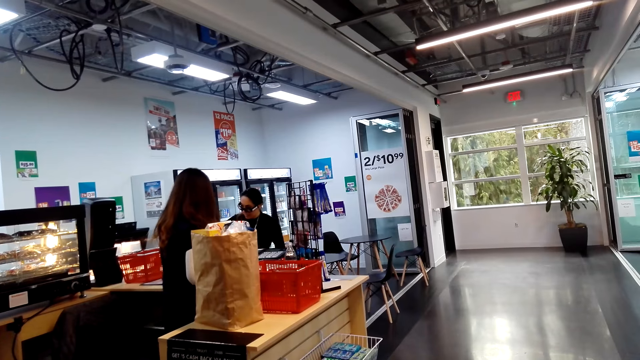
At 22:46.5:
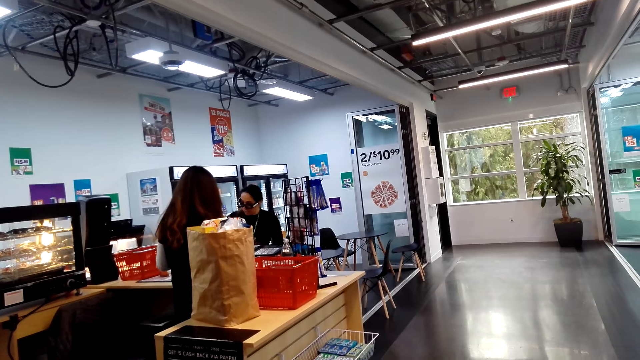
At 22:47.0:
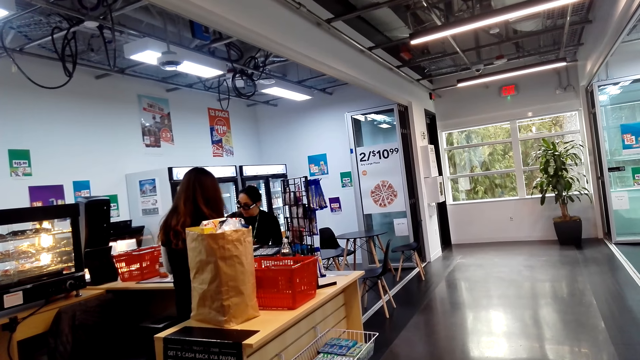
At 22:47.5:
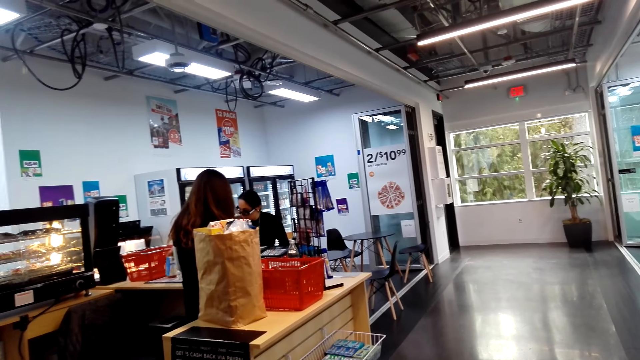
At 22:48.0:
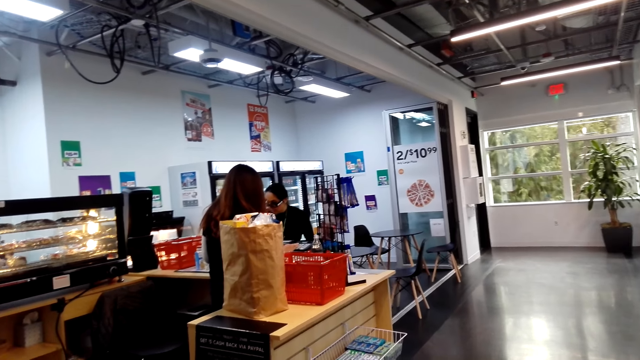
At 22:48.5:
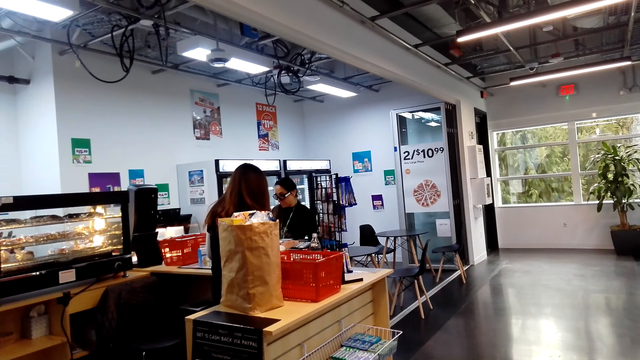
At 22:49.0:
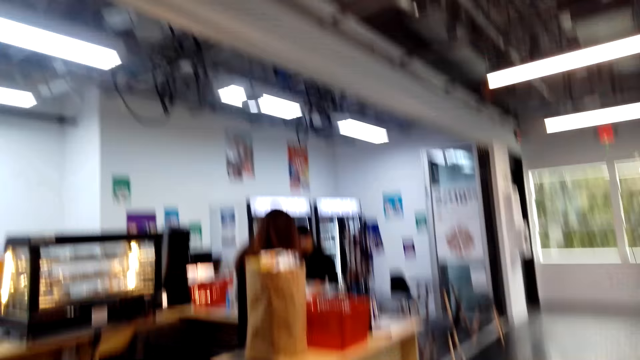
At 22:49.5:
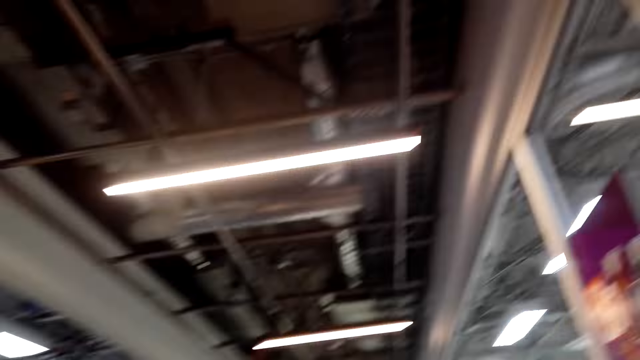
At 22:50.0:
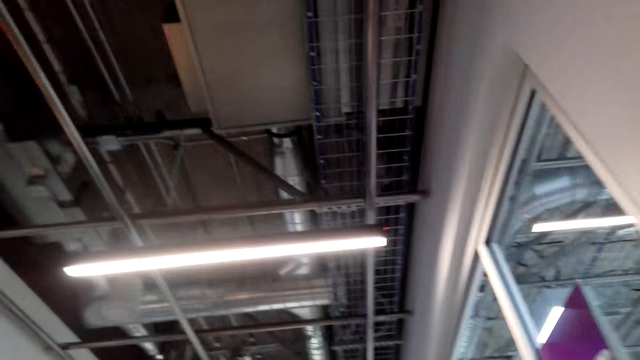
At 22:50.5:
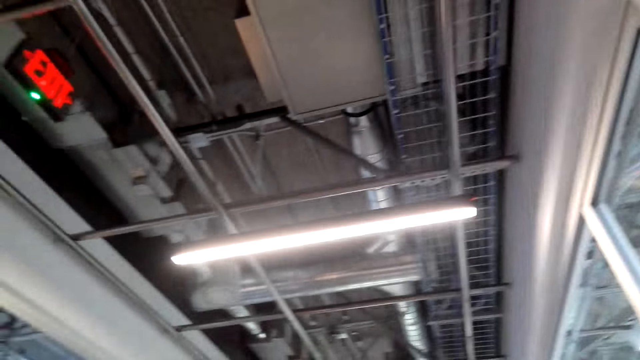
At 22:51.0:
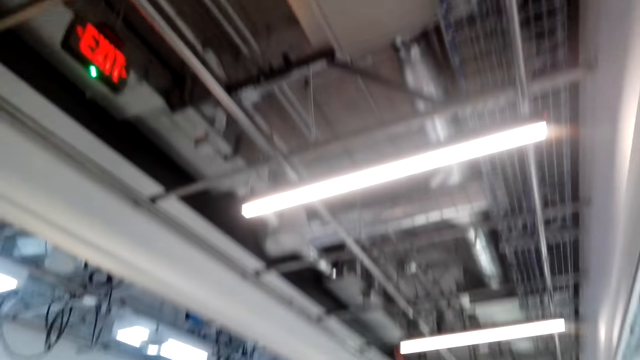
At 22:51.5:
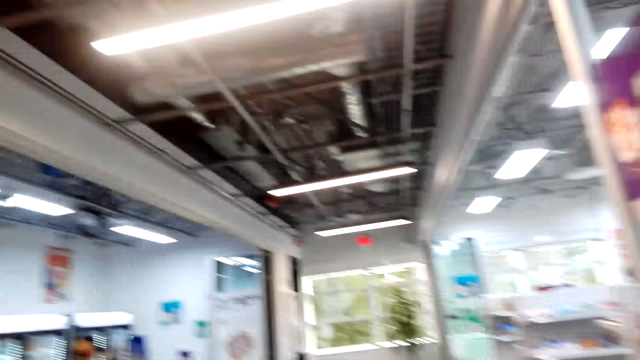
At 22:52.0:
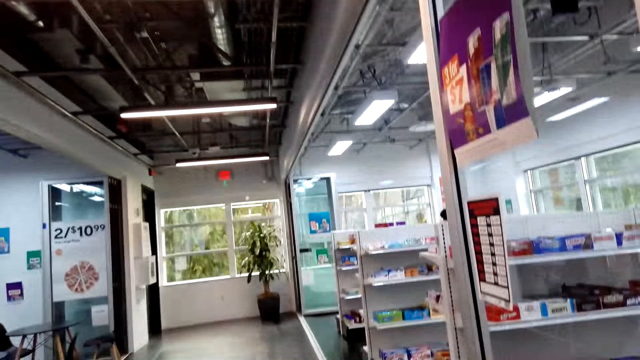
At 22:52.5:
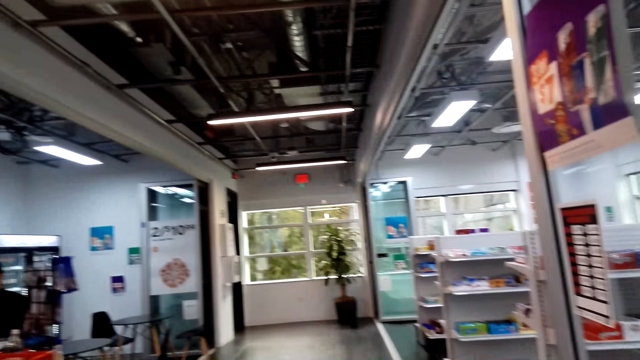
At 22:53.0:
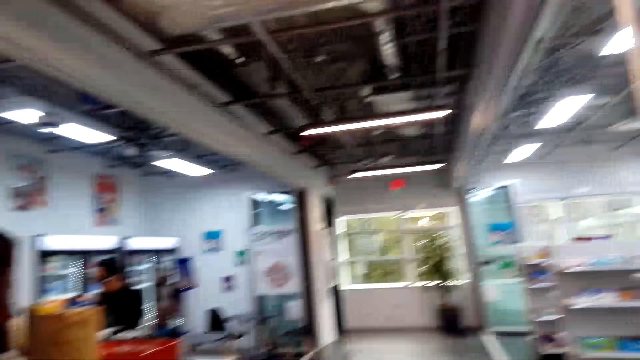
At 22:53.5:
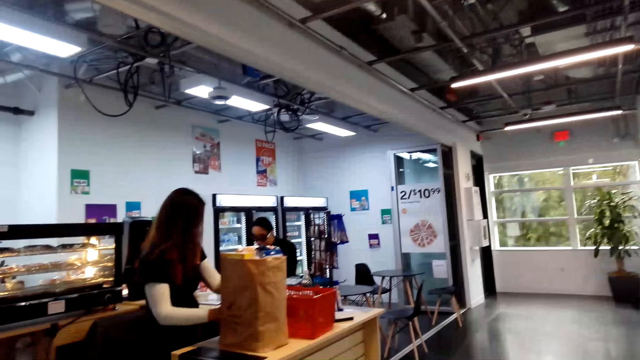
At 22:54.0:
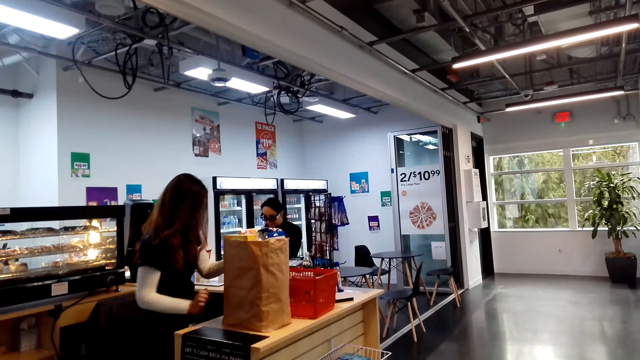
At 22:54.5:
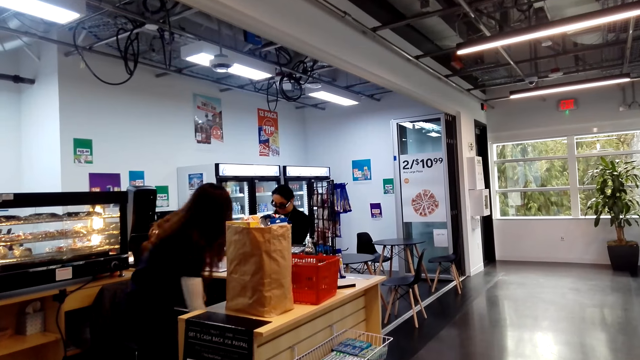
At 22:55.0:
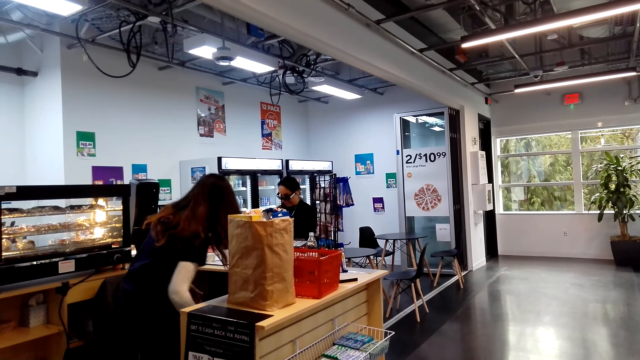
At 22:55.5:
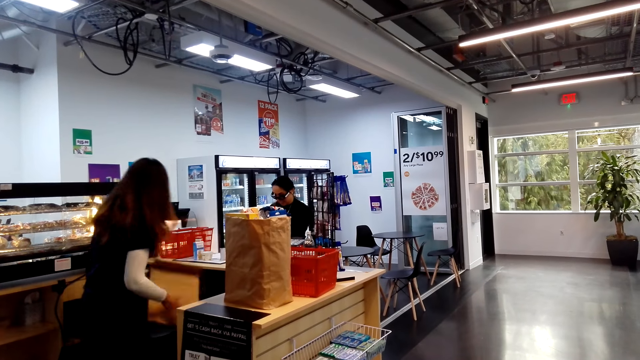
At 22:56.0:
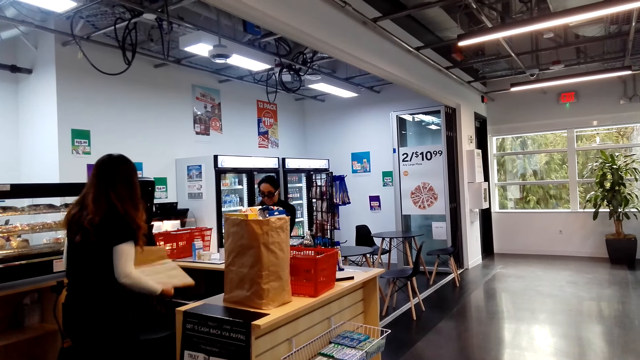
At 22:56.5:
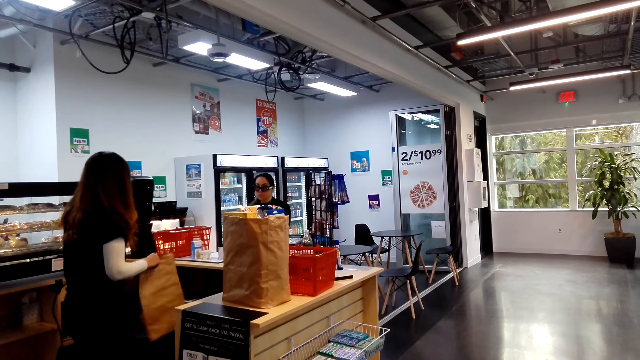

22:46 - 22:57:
A lady moves aside. Another lady moves towards the counter. The camera wearer looks around. The other lady moves a bag and picks up the bag.

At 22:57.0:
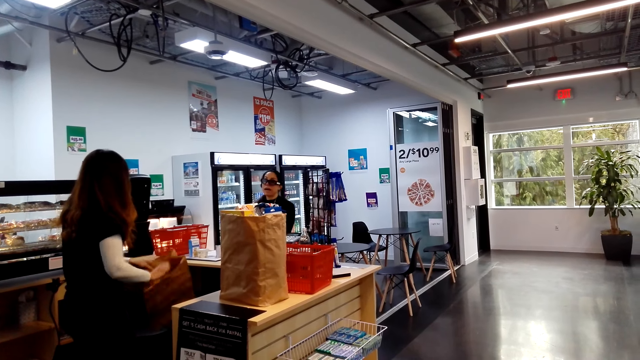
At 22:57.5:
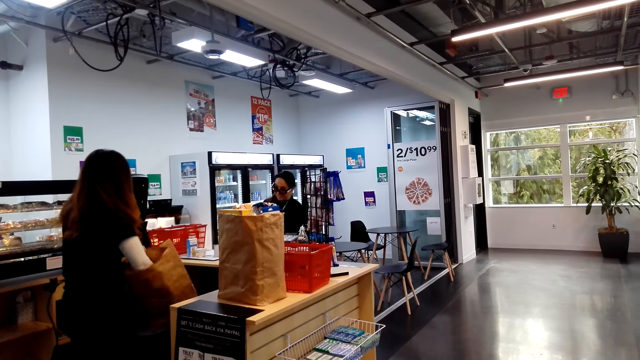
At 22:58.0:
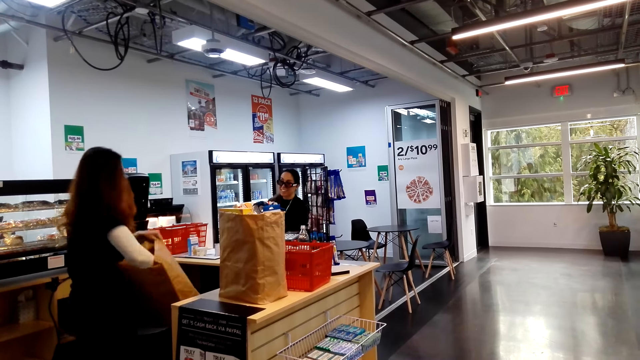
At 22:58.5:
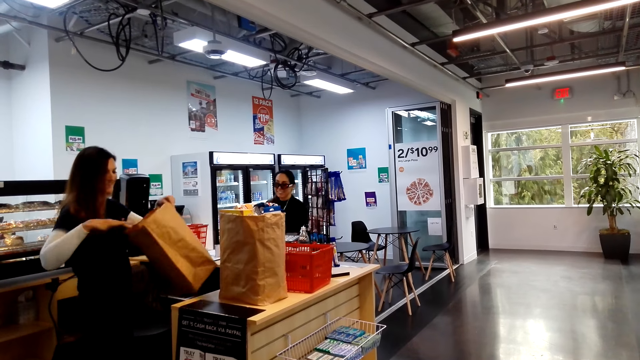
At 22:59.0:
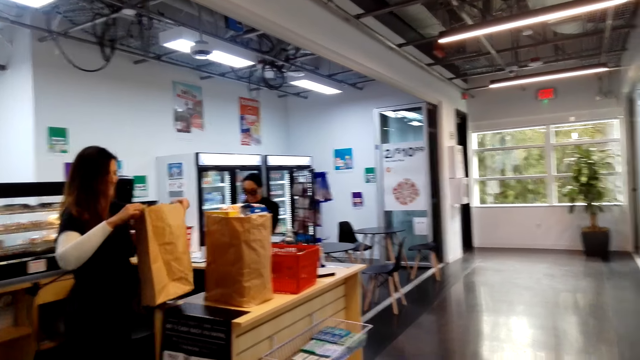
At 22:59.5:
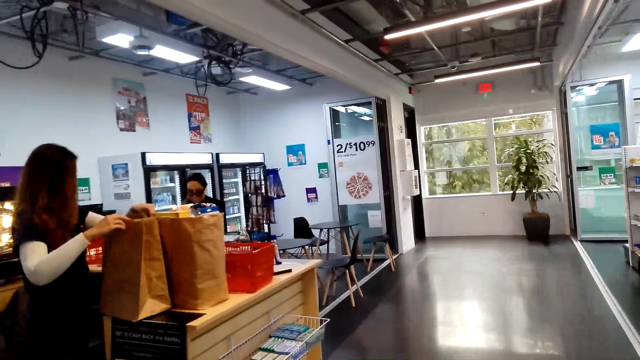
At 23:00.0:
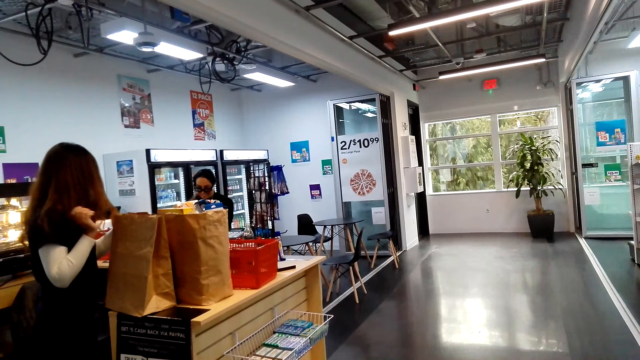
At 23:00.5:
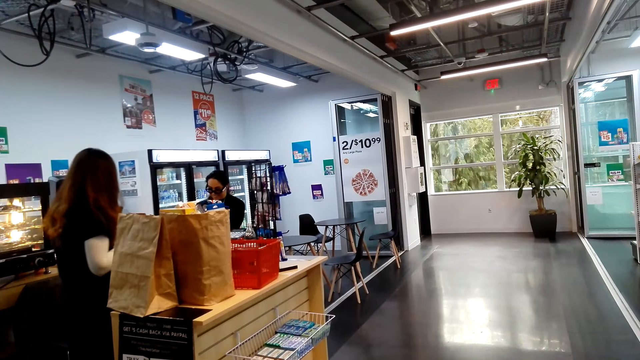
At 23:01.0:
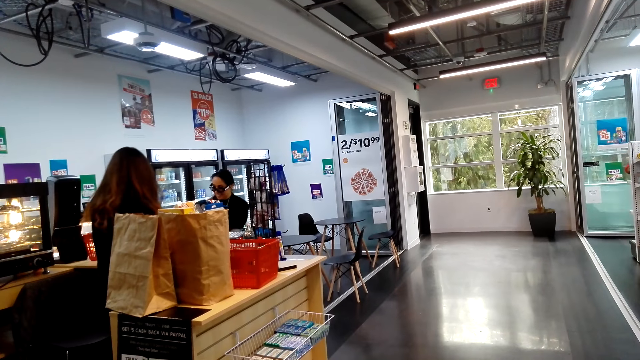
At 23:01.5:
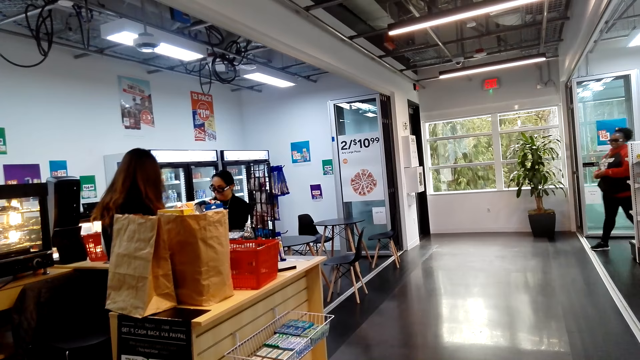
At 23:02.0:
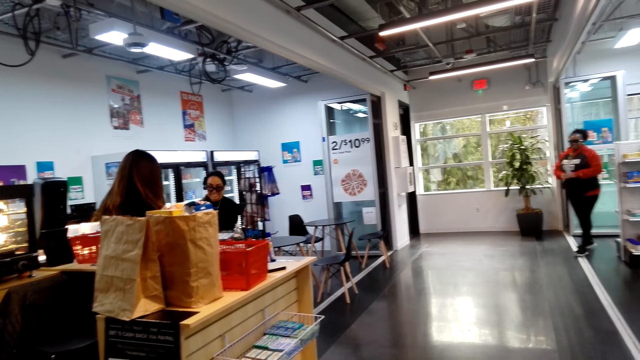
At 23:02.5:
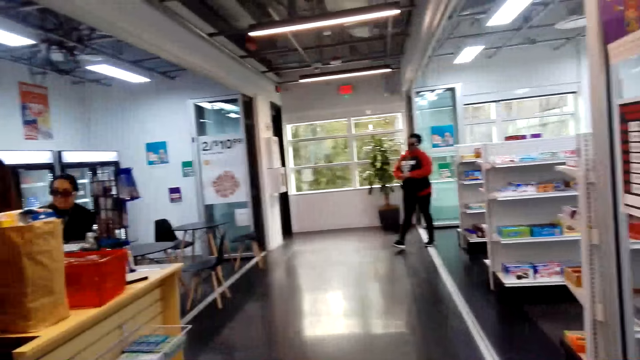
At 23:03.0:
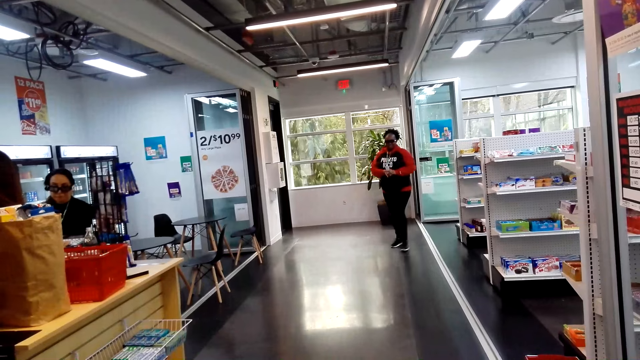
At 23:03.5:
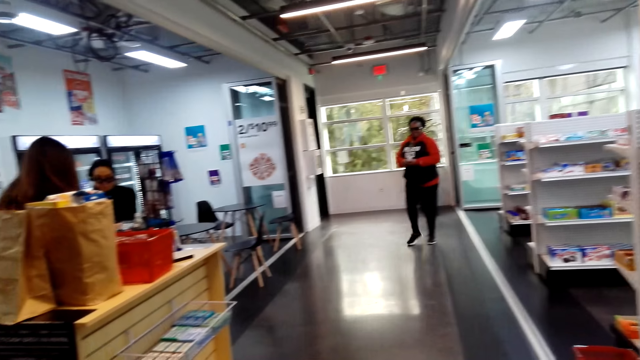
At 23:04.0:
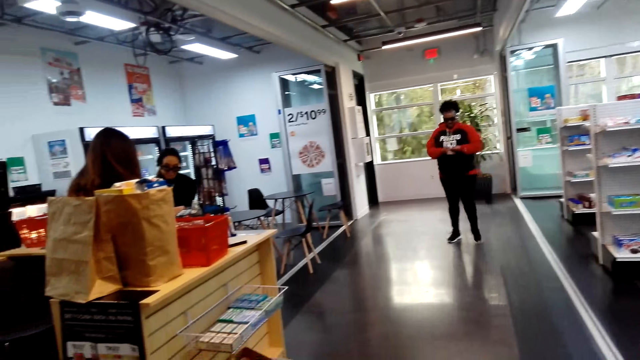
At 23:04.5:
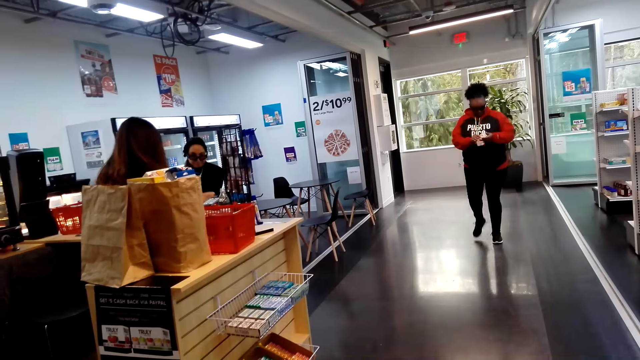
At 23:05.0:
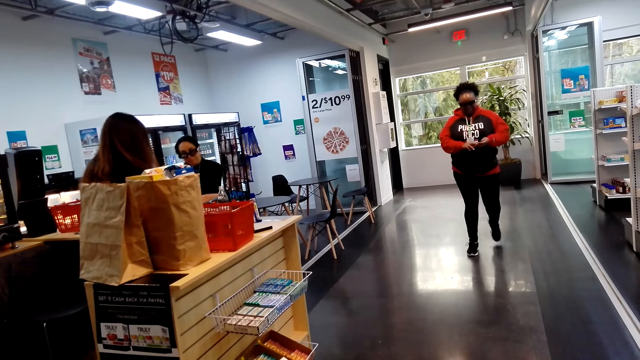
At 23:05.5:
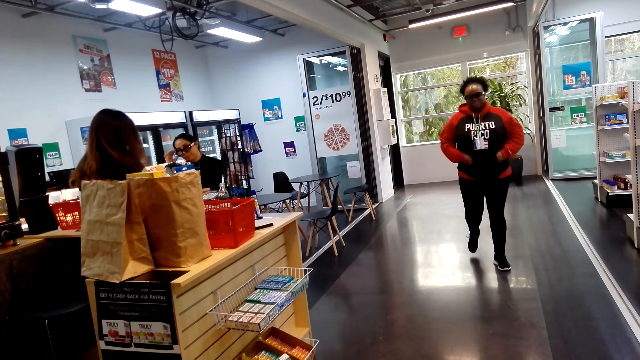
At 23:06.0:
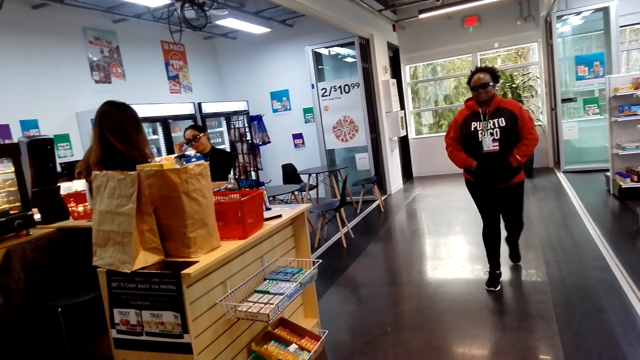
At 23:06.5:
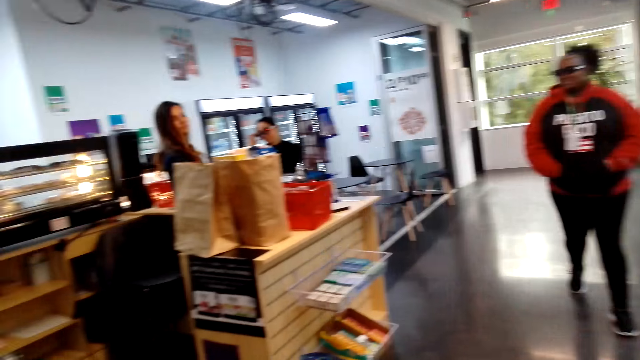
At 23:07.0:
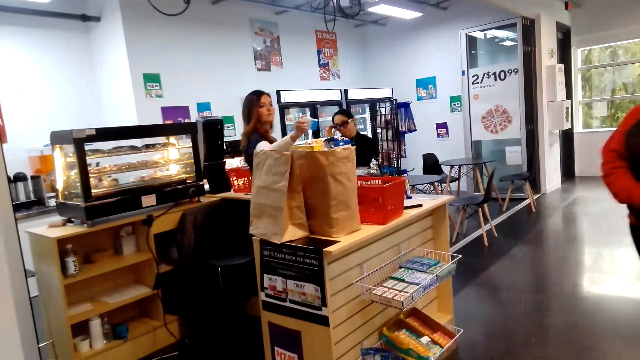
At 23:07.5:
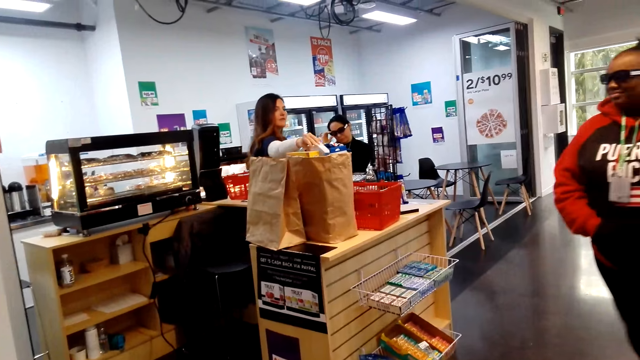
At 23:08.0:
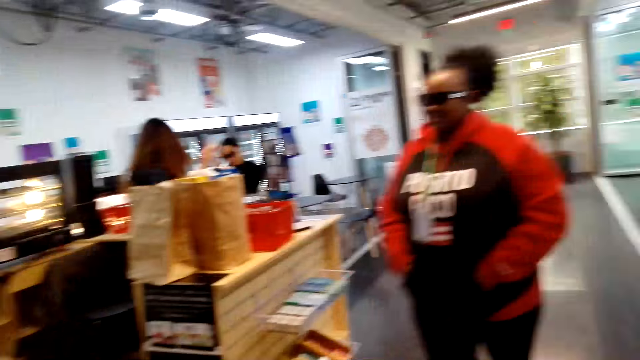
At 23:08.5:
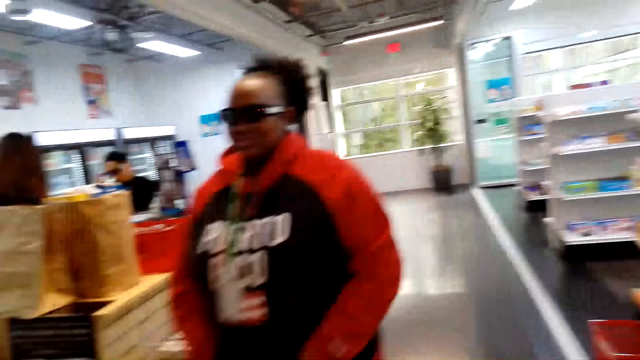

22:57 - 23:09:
A lady talks to another lady. The other lady opens a bag, puts the bag on the counter and moves towards the counter. Another lady moves around and pockets her hand. The second lady drops a receipt in the bag.
